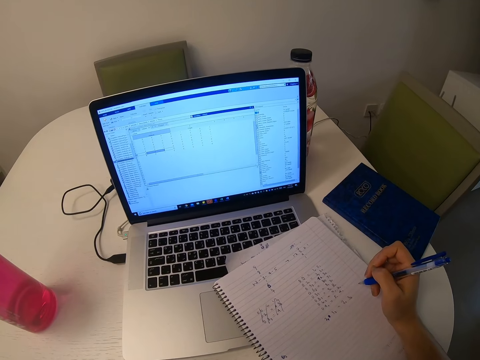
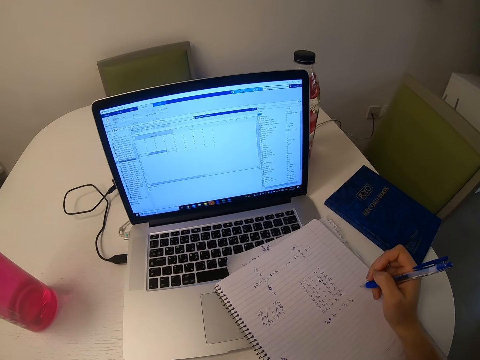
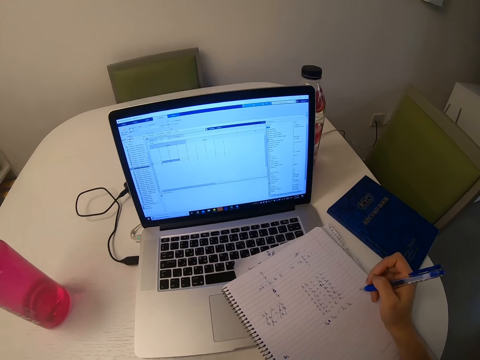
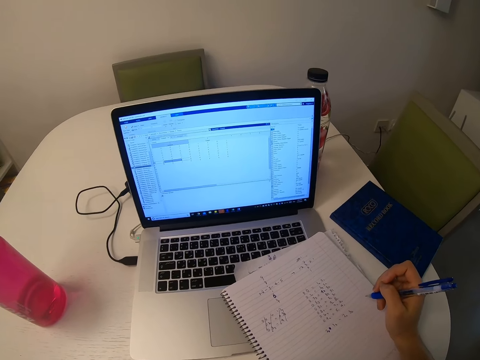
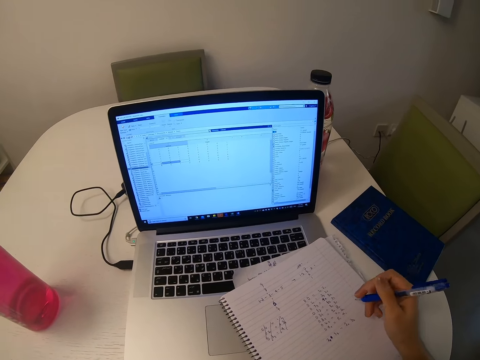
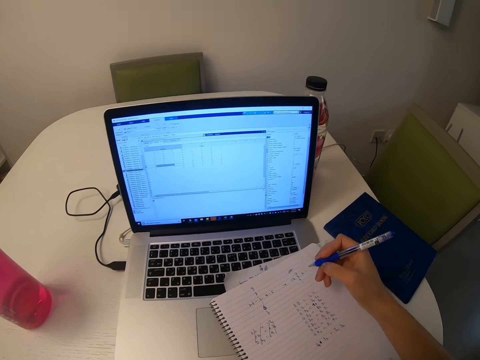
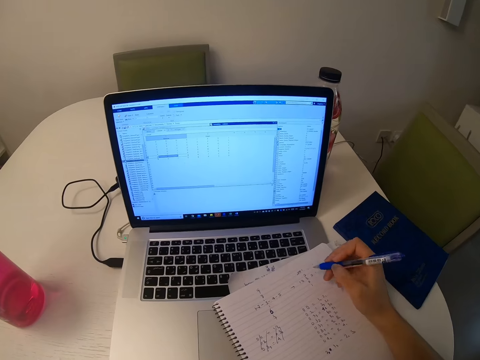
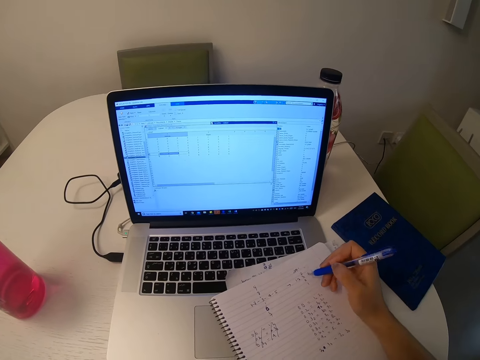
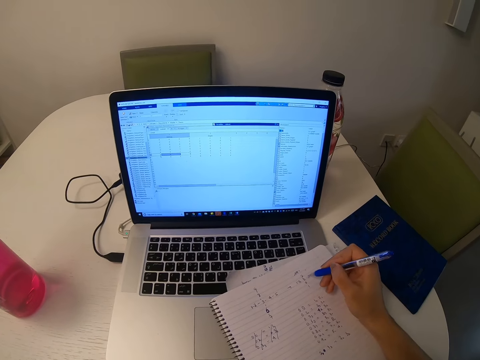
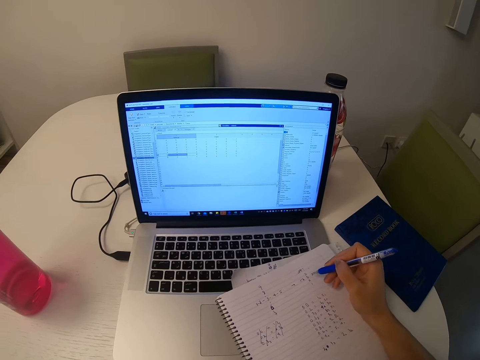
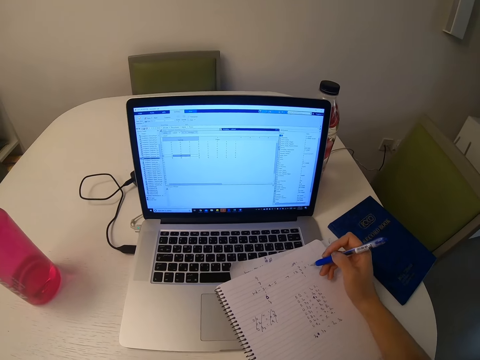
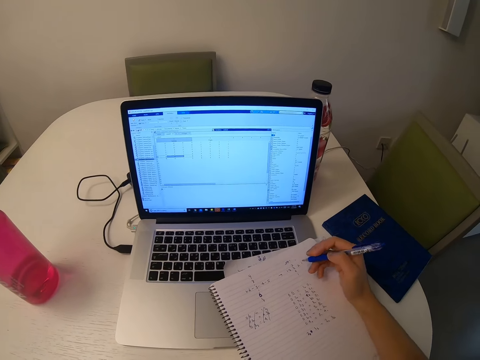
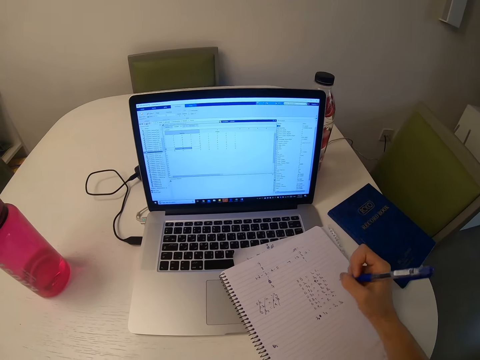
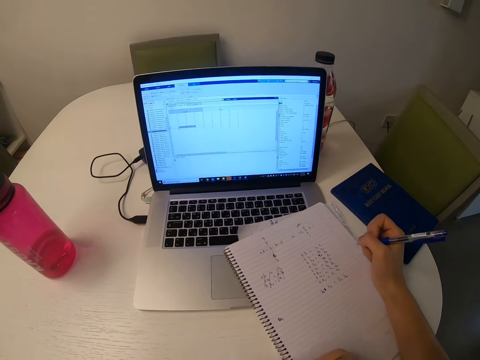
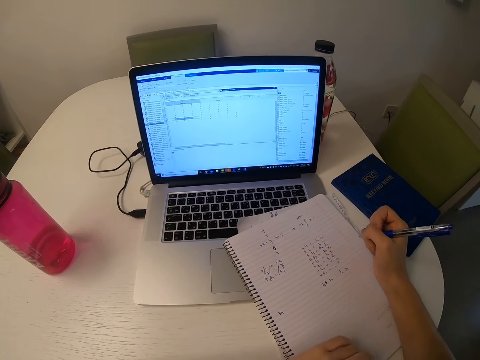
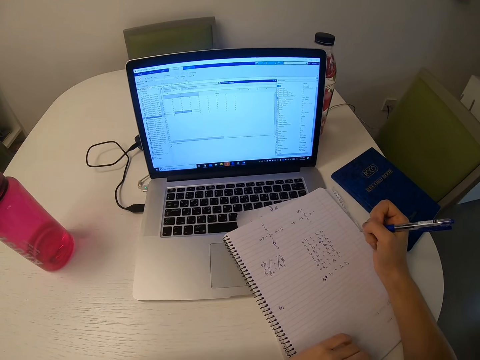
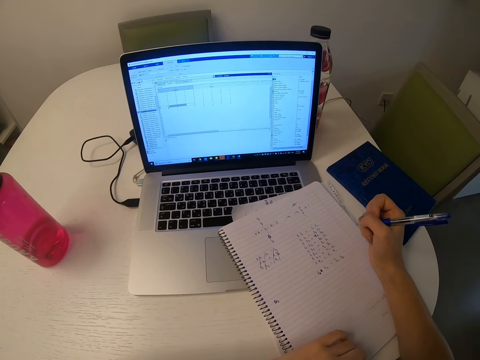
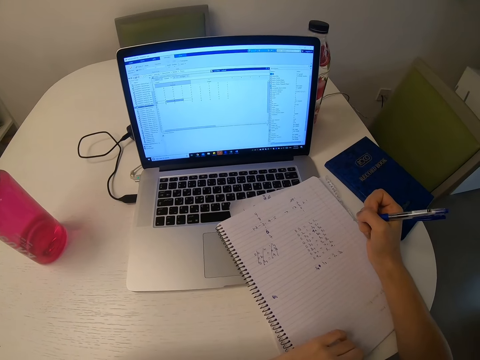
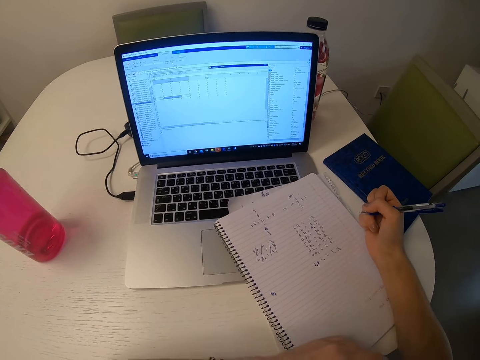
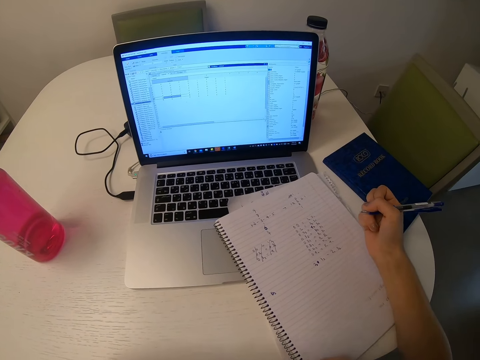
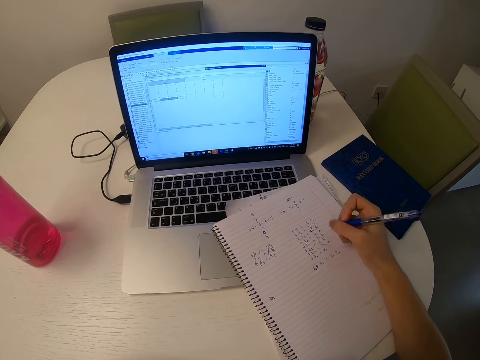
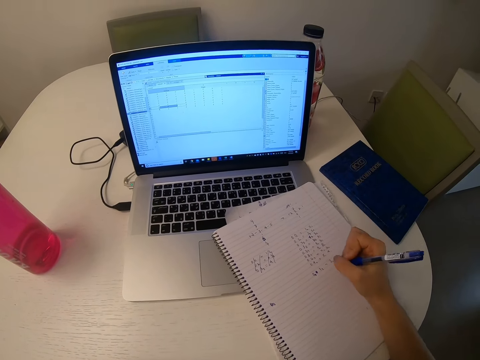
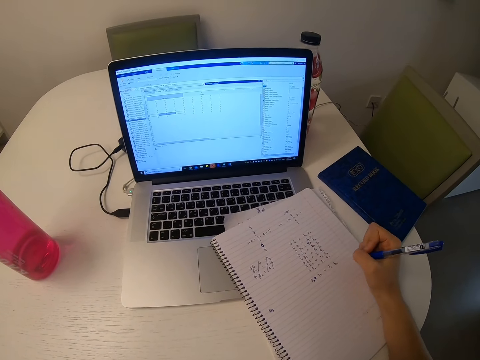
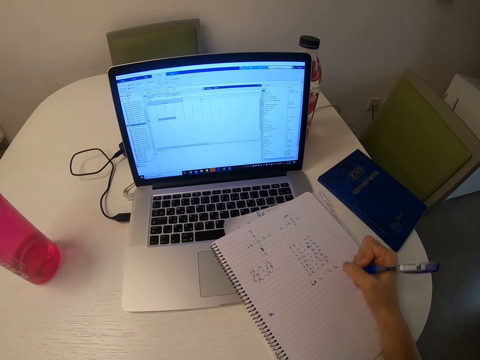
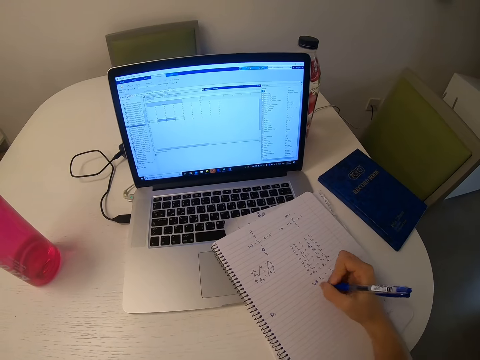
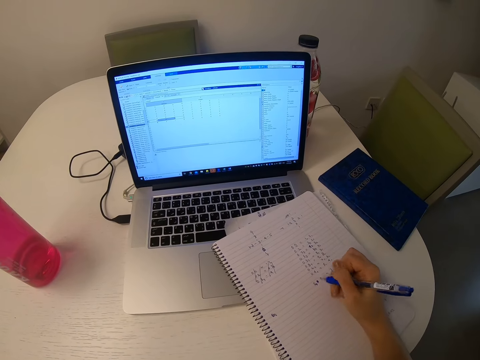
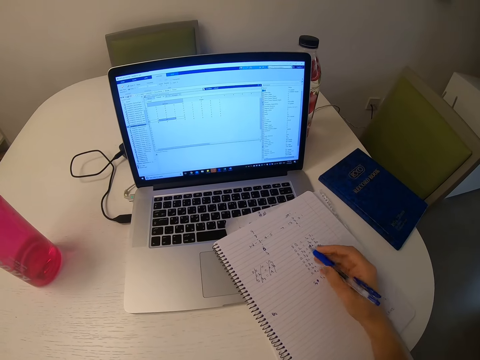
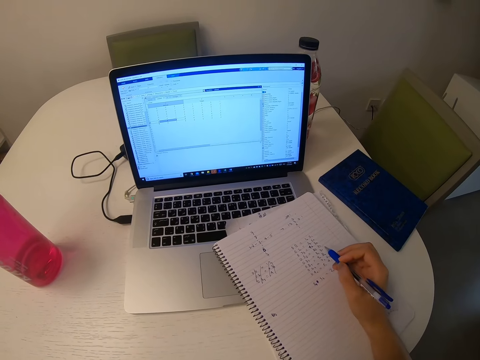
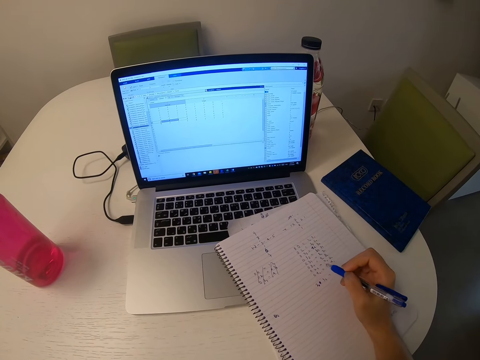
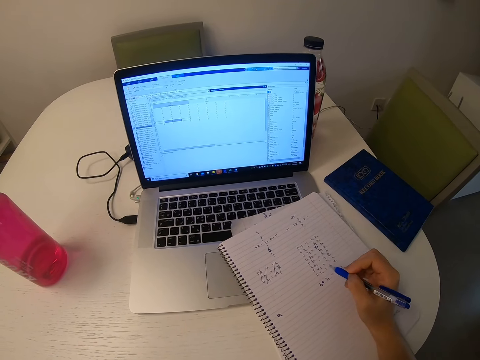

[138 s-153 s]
The camera wearer writes the notes on a book. They look at the laptop. They look at the notes on the book.

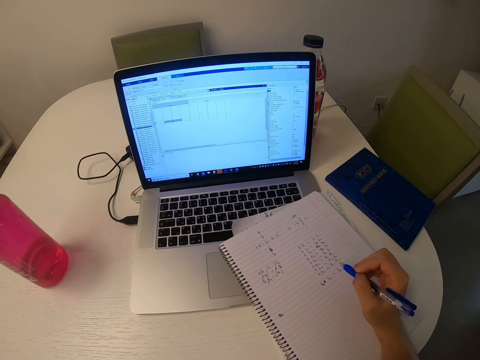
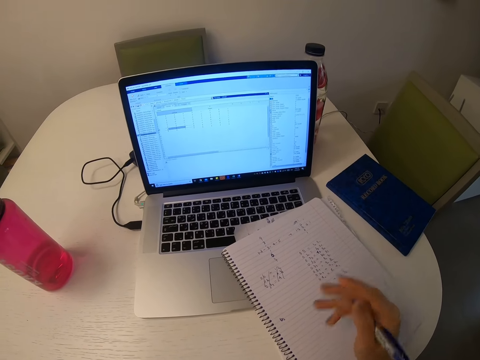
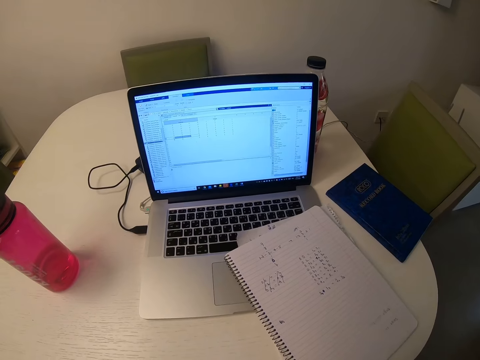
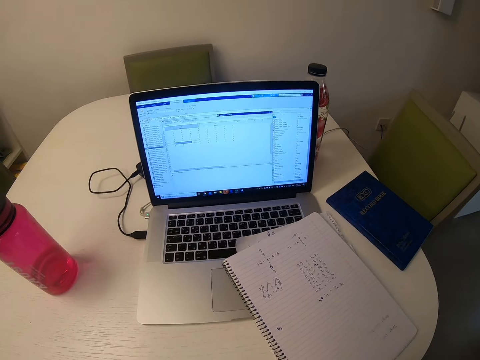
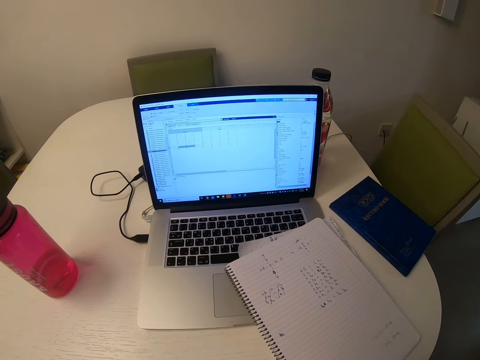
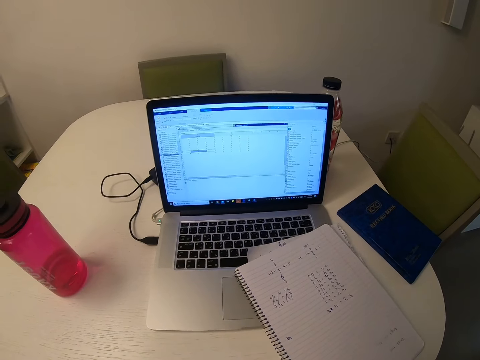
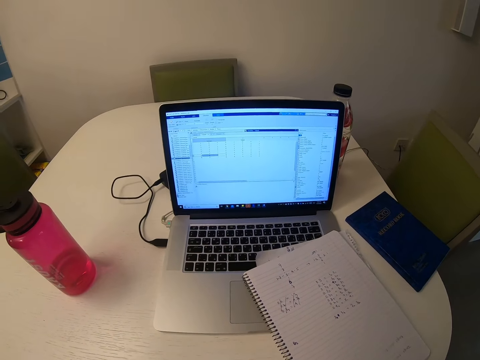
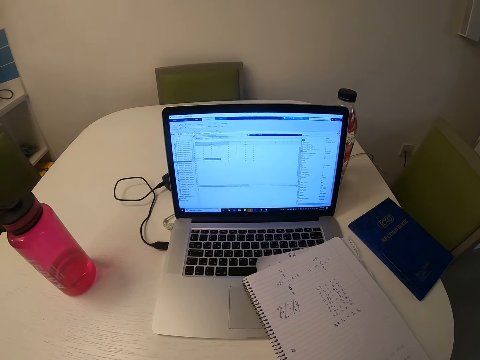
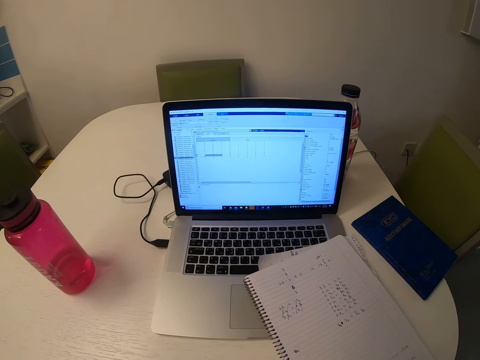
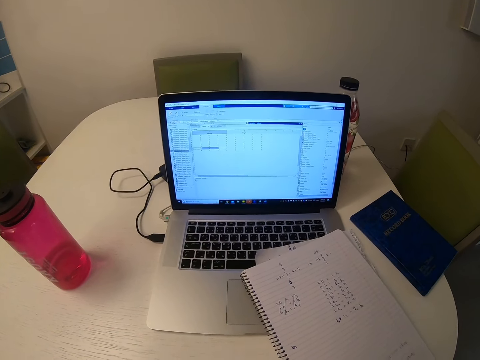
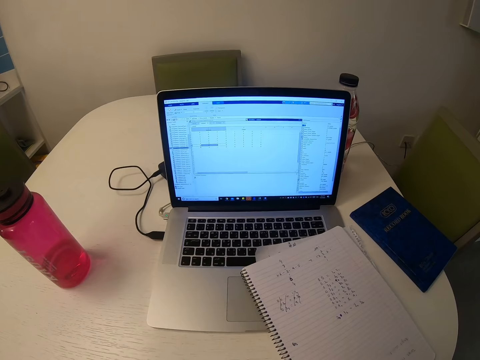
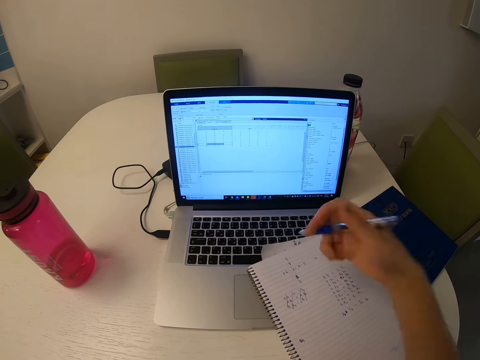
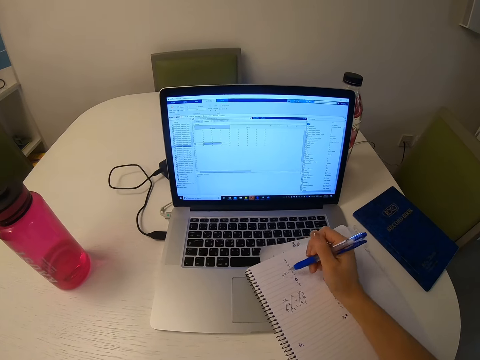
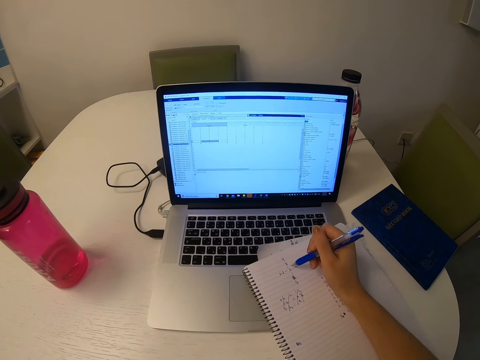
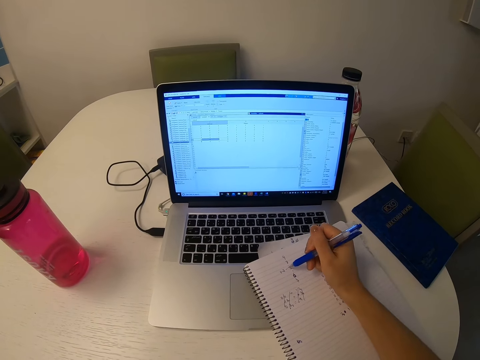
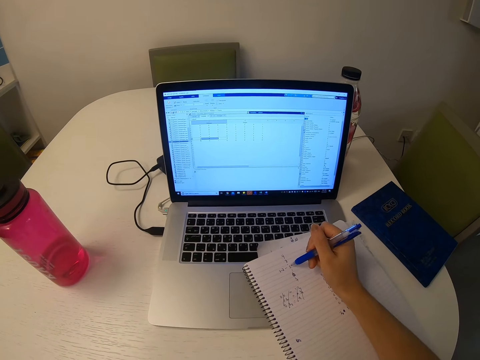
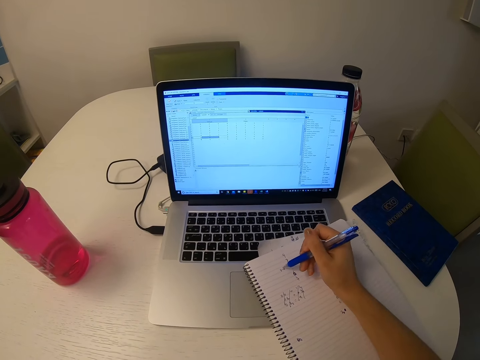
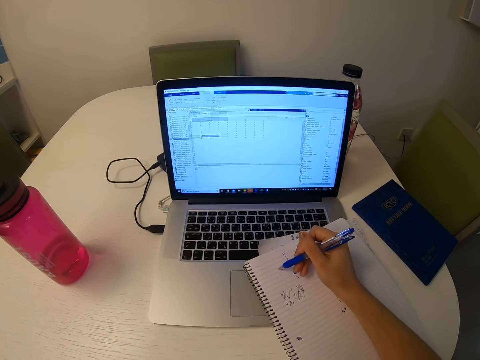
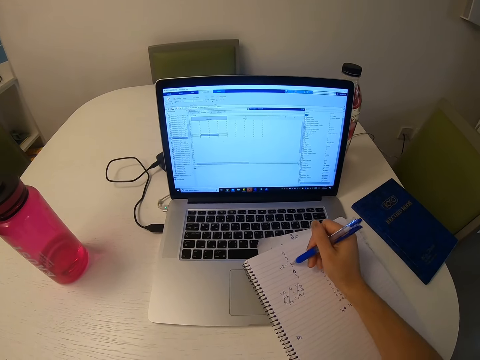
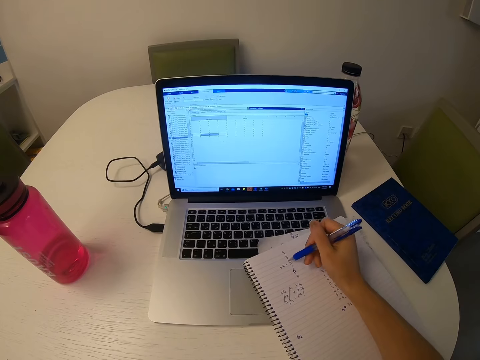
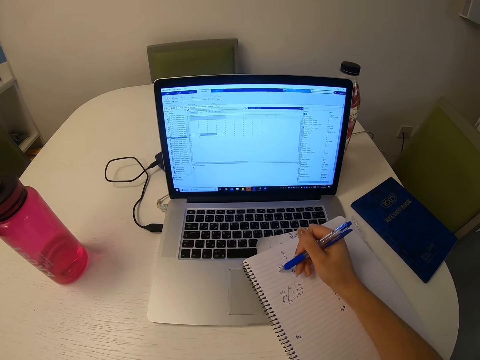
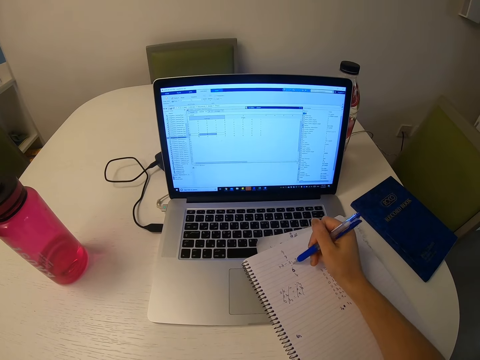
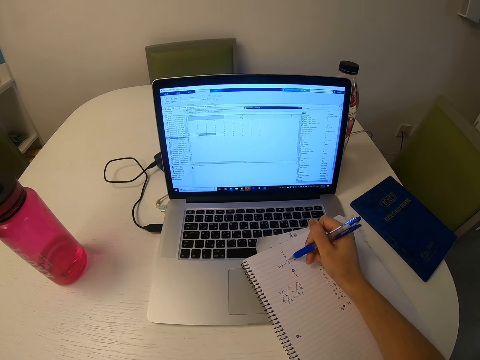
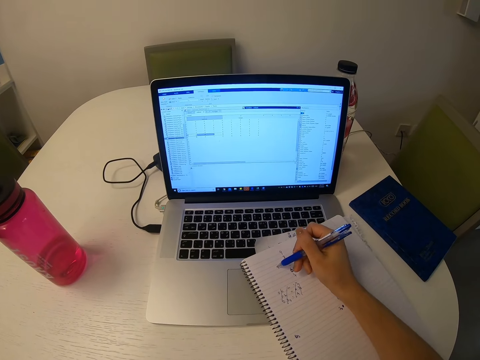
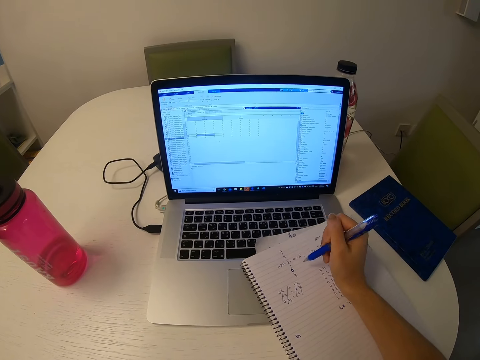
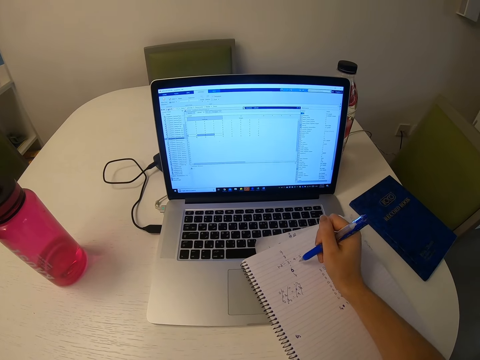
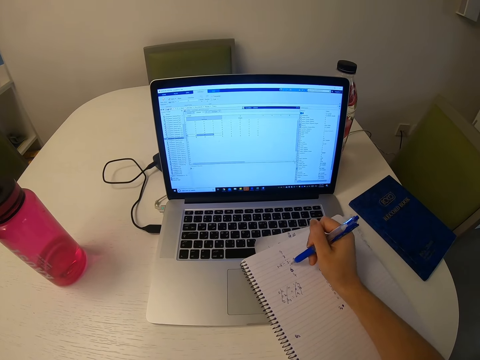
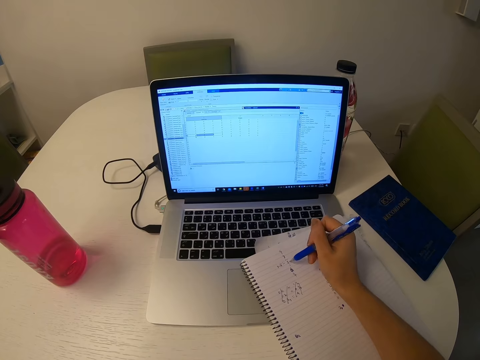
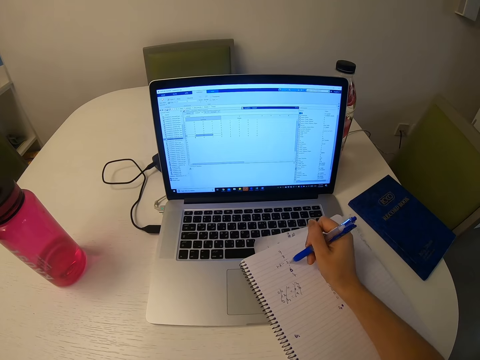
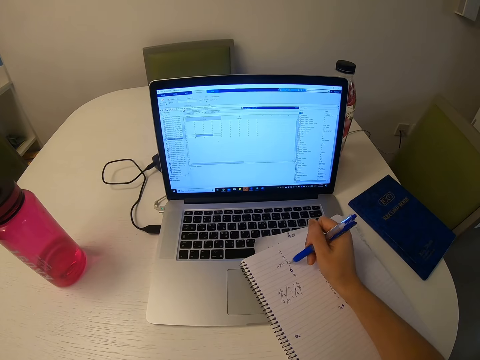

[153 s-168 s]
The camera wearer looks at the laptop. They look at the notes on a book.
